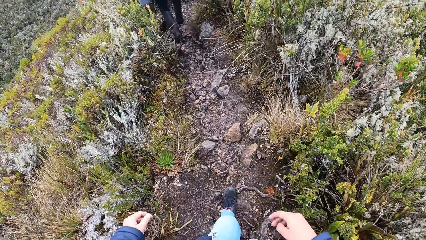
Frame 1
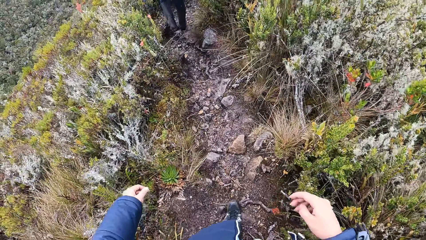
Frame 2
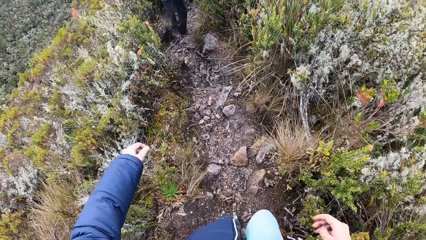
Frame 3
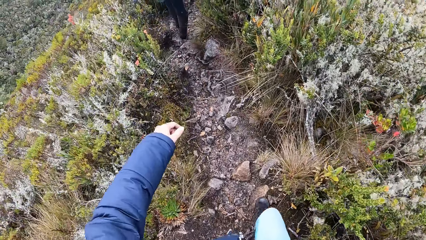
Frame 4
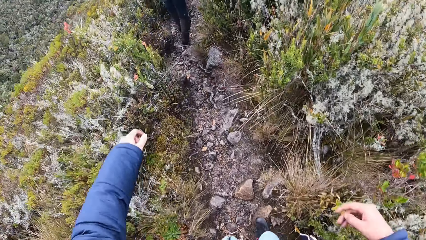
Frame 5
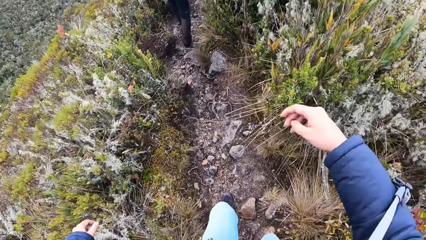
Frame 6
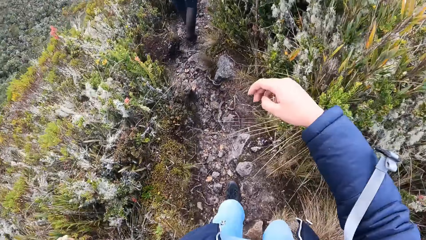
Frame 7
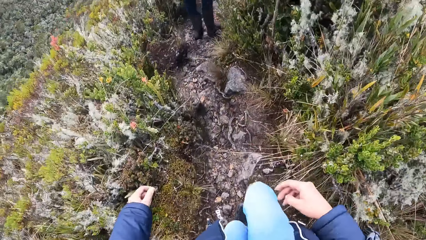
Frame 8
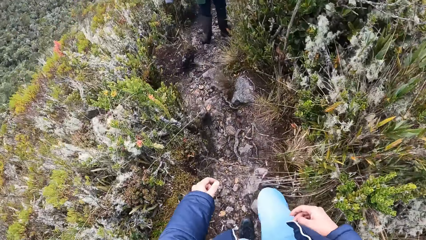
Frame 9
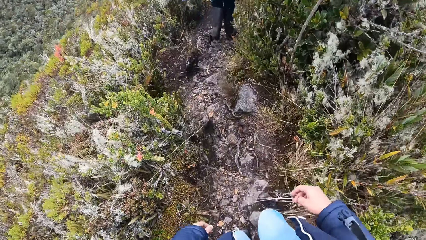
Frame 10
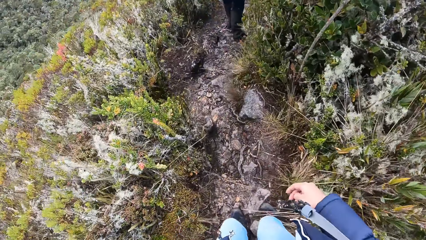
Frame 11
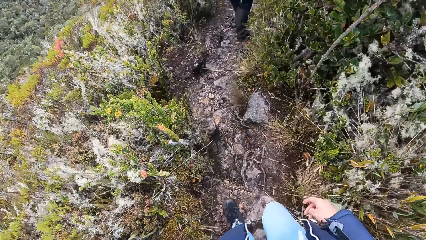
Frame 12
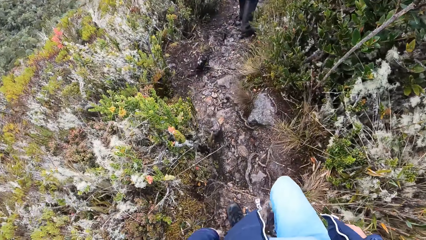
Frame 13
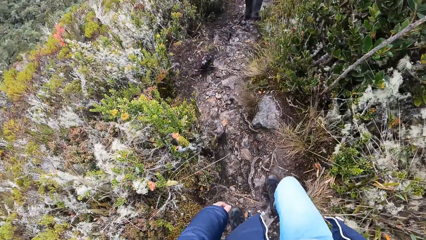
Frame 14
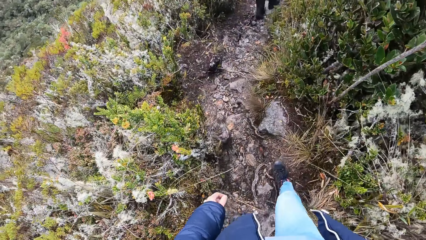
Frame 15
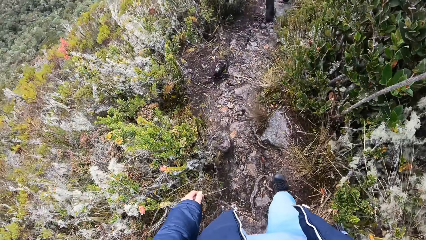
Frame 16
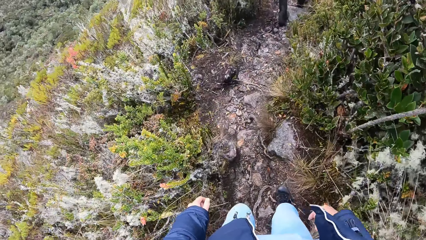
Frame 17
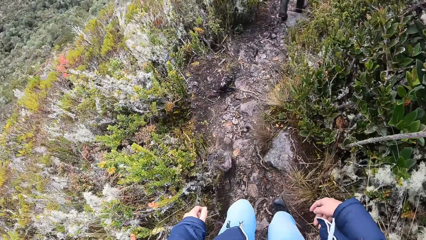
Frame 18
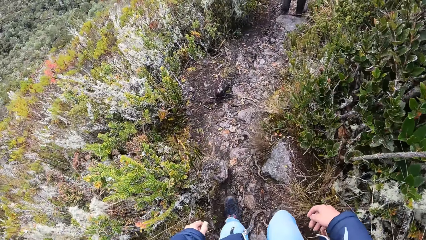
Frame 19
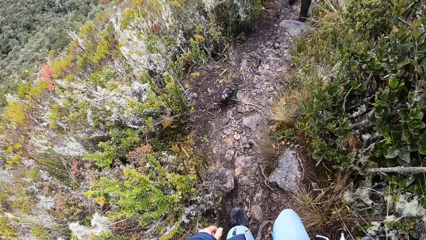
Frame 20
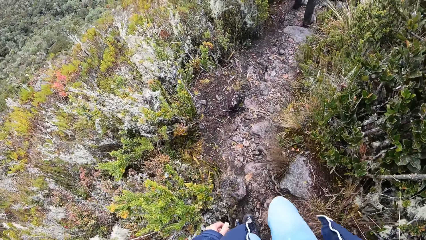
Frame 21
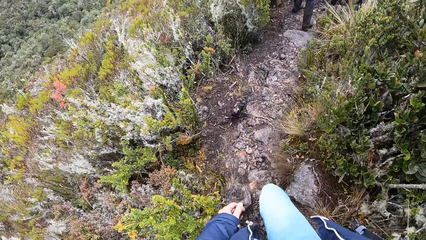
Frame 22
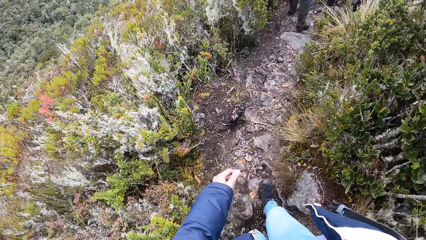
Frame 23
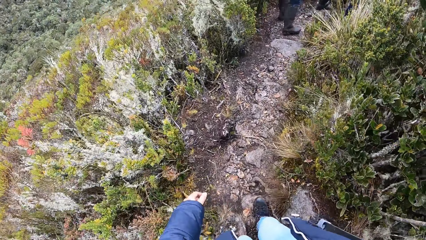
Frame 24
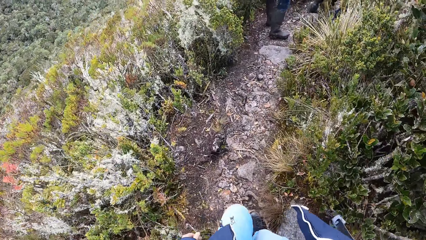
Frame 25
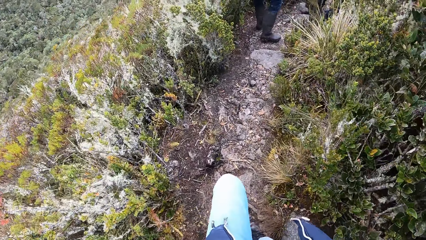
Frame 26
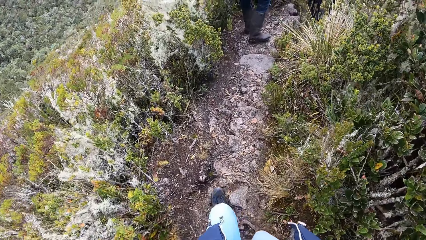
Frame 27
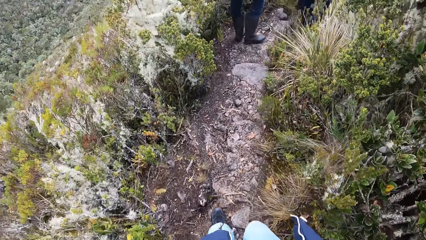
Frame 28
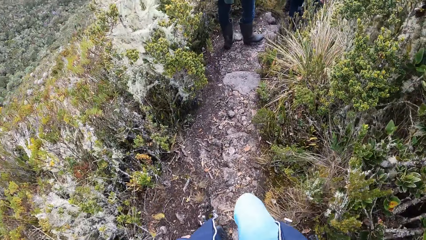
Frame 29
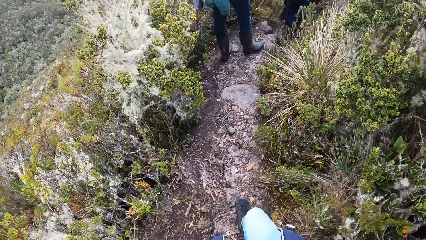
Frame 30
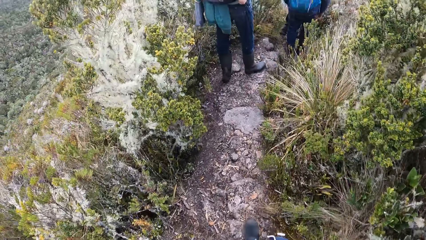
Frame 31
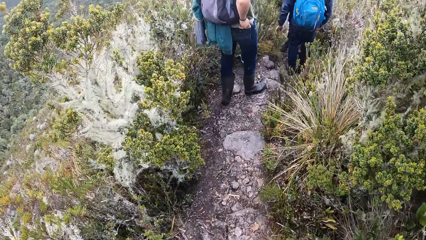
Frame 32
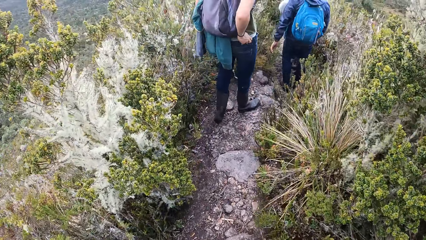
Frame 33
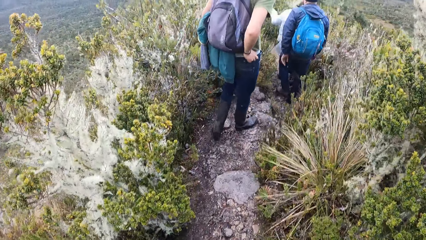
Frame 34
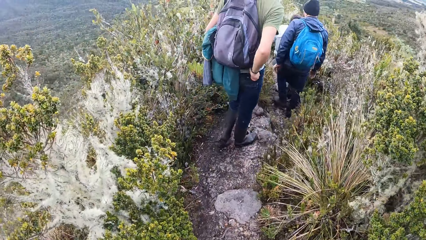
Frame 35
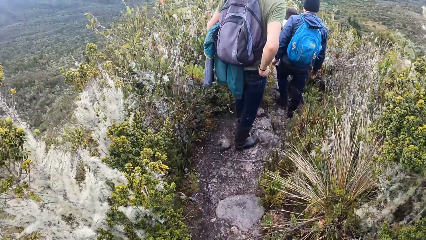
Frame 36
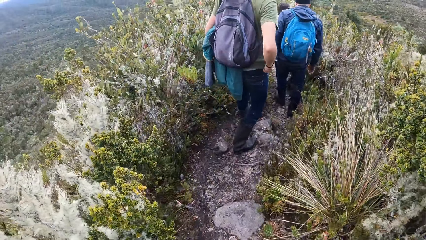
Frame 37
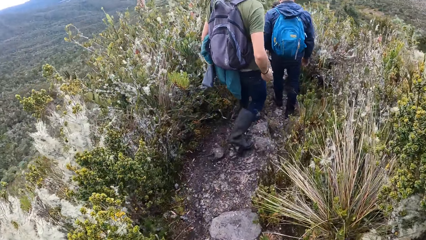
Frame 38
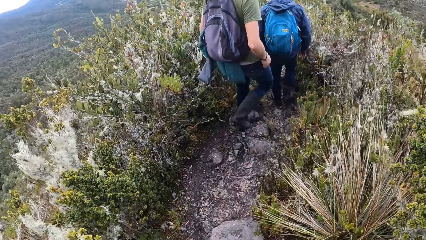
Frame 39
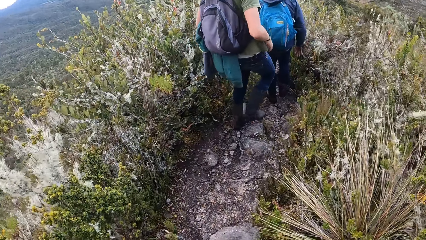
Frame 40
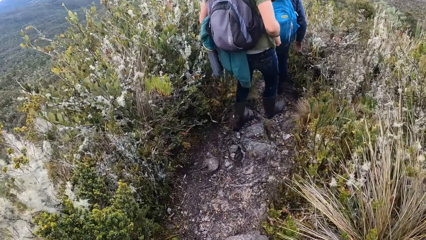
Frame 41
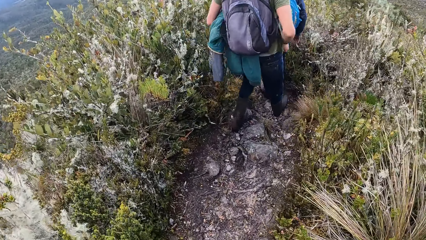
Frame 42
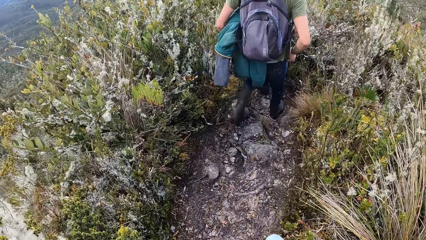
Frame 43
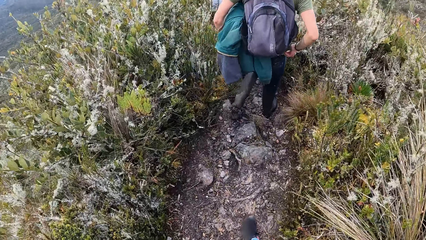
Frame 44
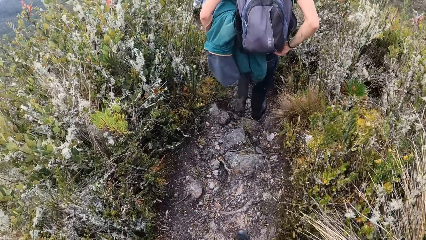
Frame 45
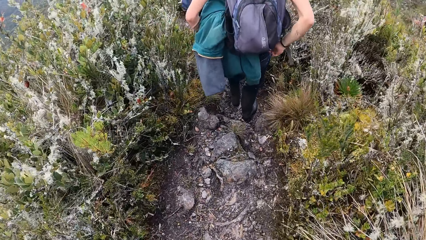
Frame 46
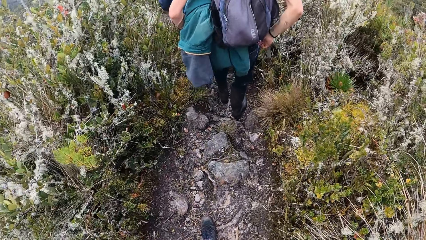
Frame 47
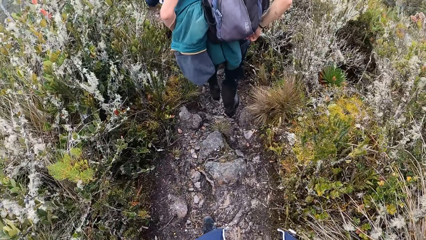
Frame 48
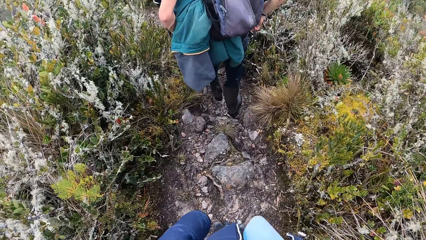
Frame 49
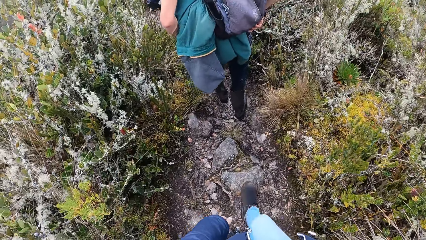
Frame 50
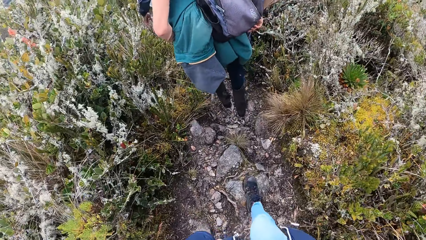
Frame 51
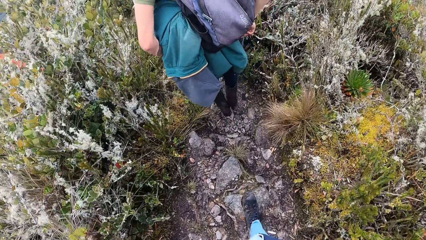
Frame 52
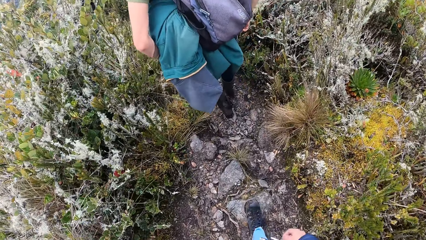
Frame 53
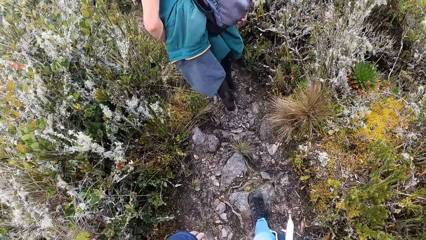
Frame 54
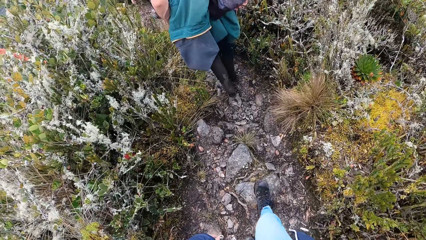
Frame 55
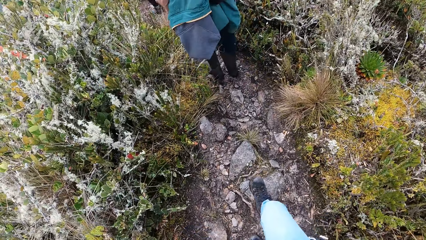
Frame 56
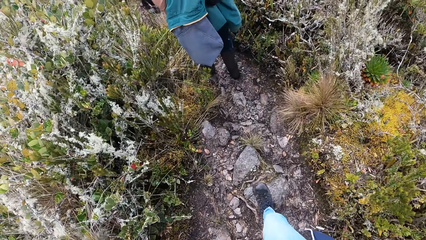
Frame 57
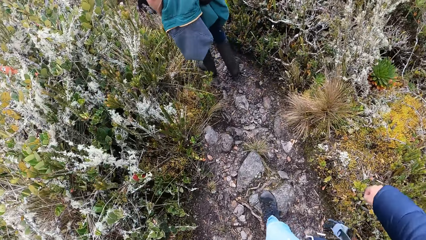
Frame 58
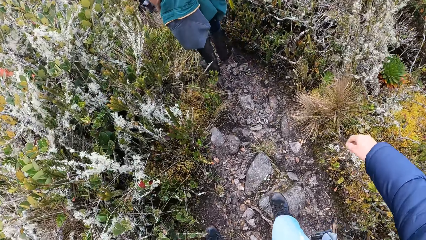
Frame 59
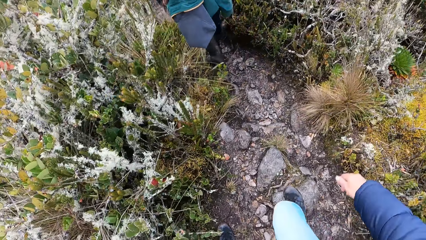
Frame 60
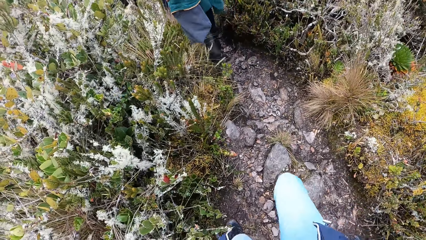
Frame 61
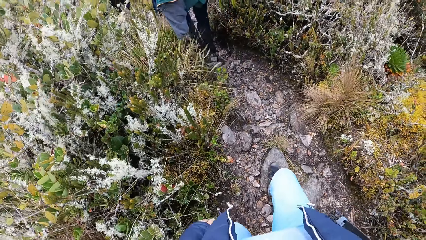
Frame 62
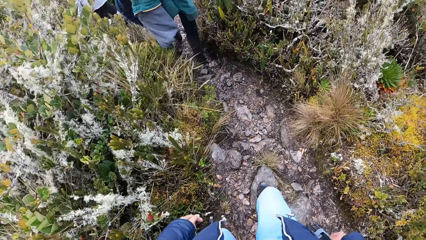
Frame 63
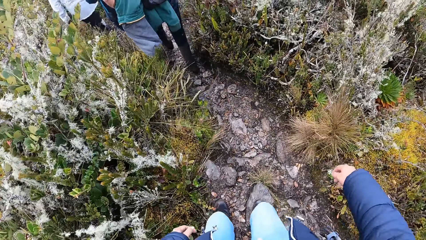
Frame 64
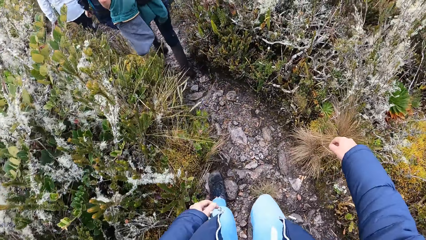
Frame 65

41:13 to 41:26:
A lady walks around. A man walks around.

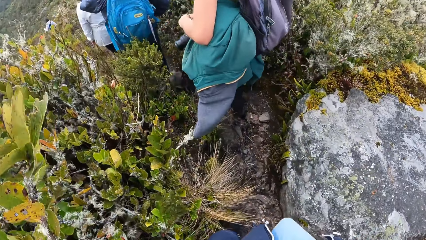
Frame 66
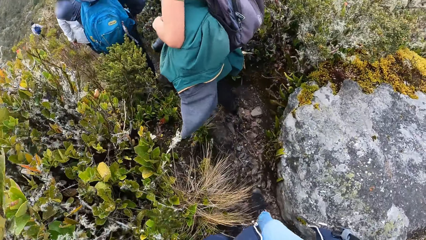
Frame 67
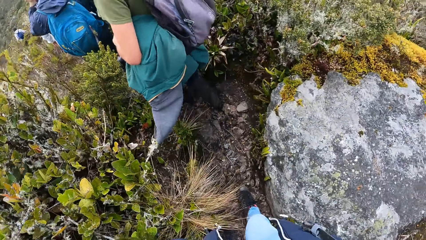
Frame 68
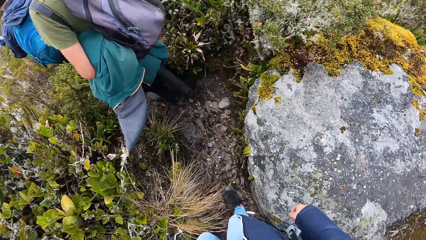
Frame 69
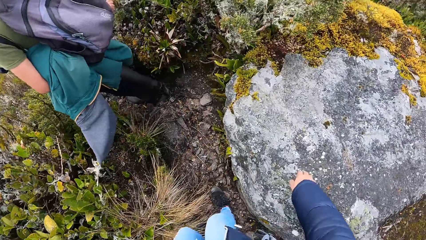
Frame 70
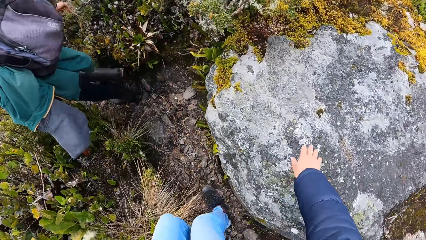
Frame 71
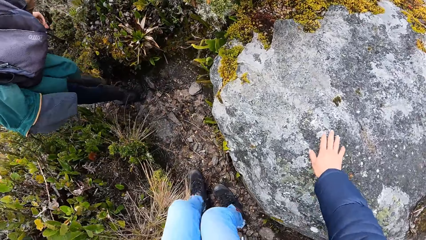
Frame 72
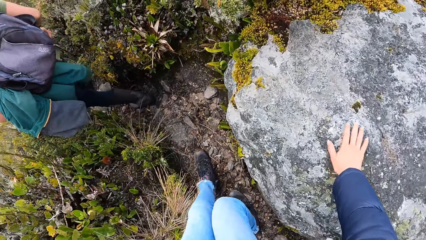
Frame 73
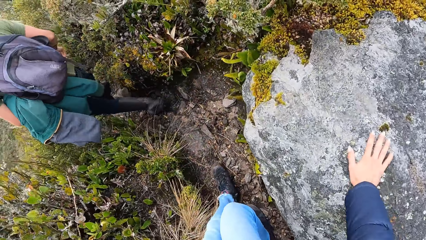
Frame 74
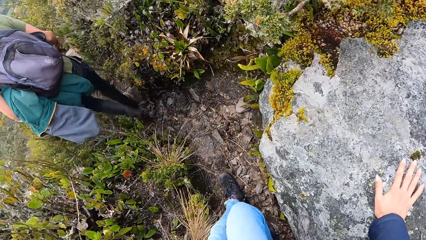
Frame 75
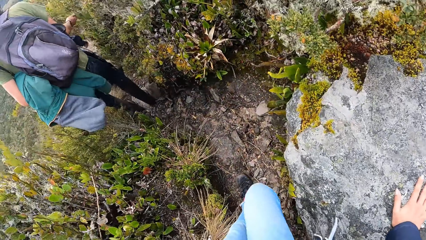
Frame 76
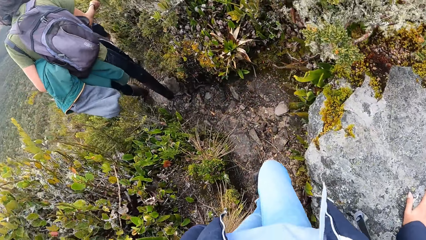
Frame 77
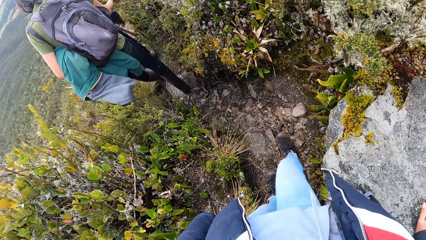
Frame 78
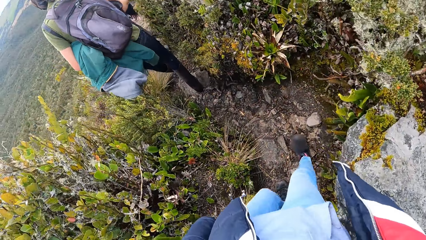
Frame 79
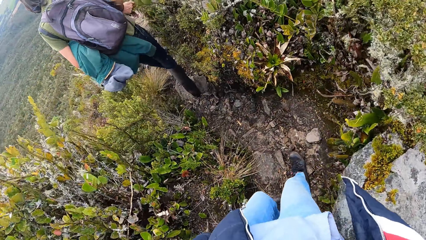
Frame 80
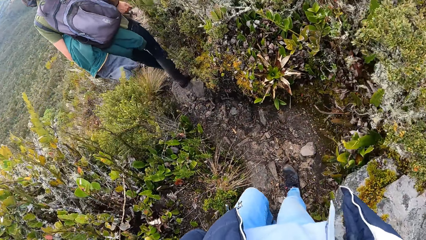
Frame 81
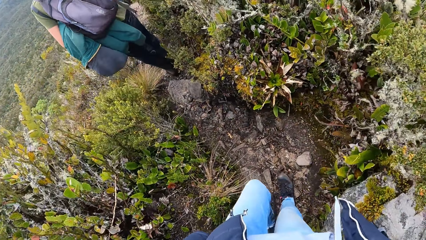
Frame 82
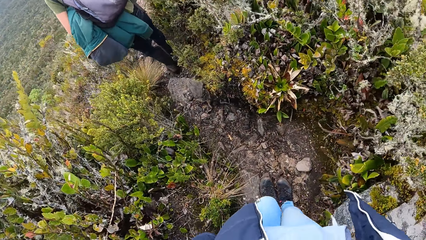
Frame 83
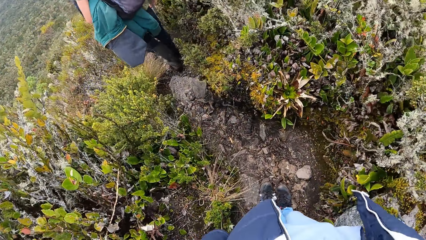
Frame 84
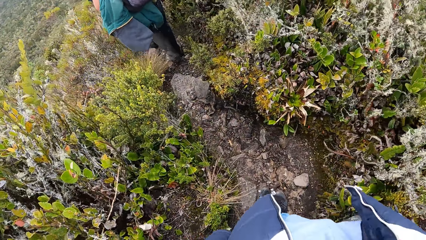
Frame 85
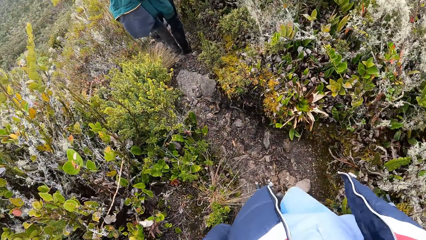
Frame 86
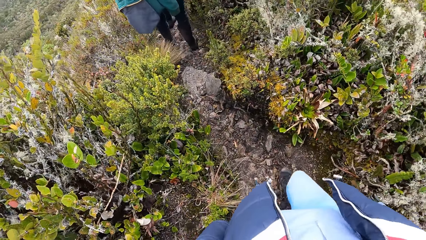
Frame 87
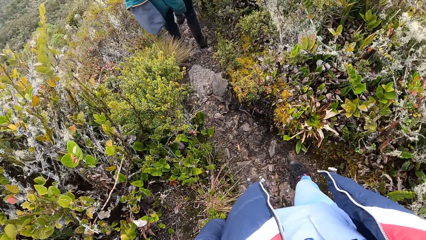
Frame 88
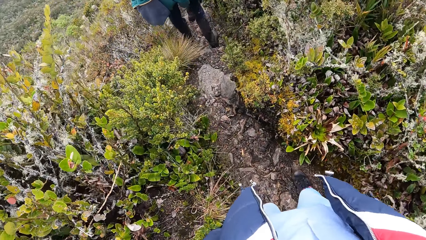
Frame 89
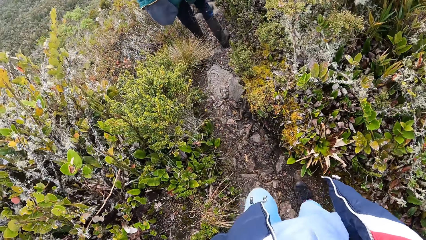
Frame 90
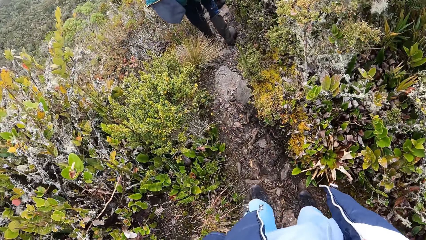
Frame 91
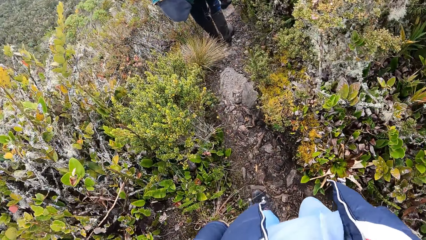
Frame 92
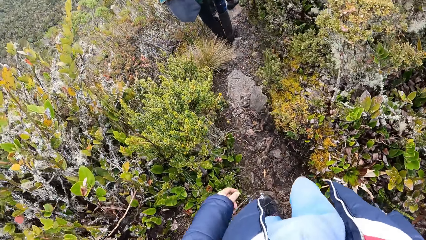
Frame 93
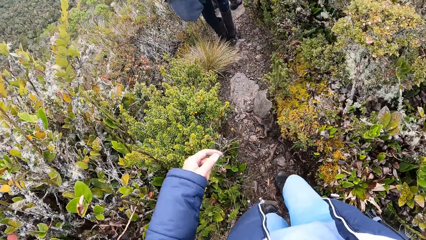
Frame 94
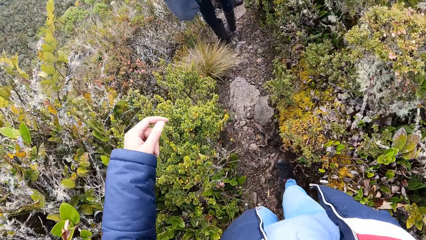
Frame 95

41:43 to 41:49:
The camera wearer puts their hand on the rock. They walk downwards in the shrub forest.
